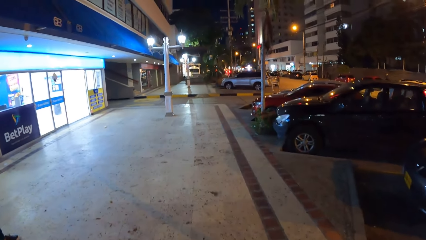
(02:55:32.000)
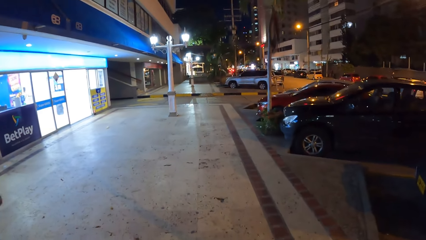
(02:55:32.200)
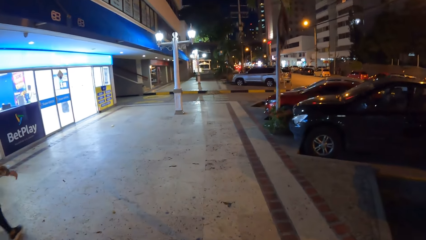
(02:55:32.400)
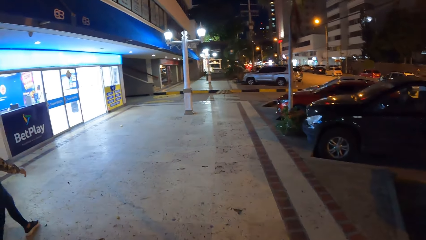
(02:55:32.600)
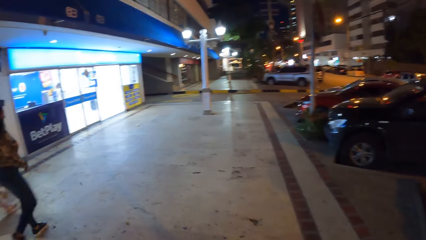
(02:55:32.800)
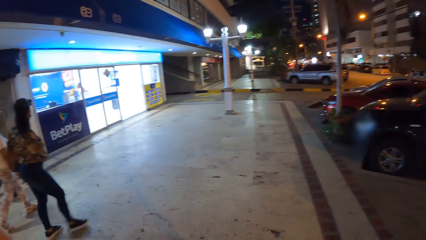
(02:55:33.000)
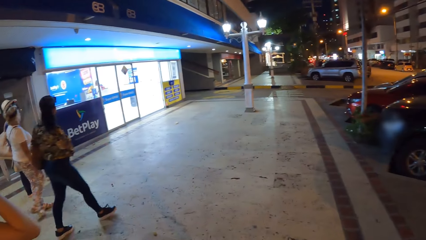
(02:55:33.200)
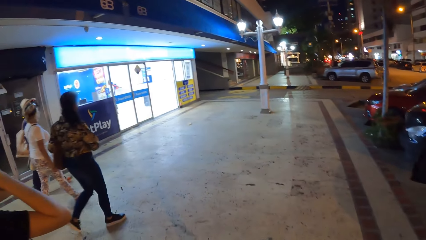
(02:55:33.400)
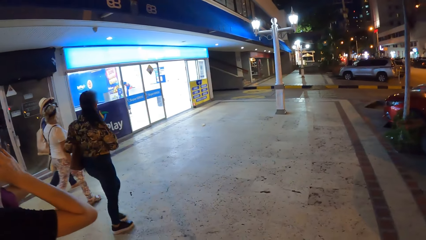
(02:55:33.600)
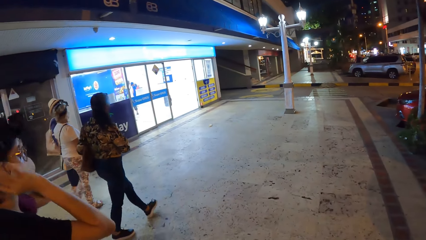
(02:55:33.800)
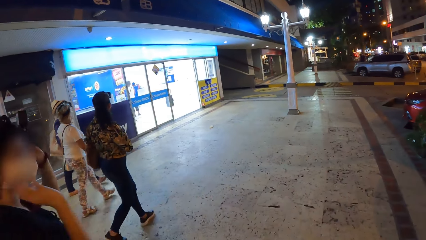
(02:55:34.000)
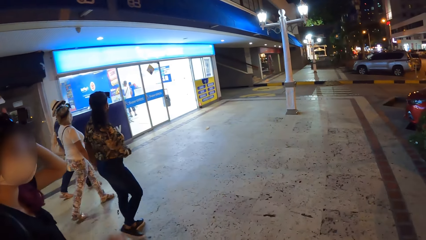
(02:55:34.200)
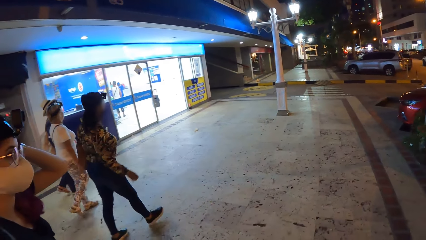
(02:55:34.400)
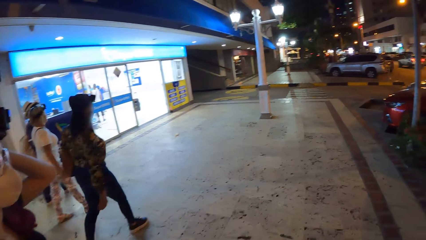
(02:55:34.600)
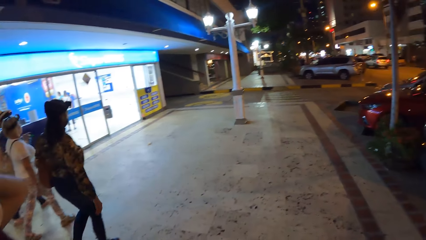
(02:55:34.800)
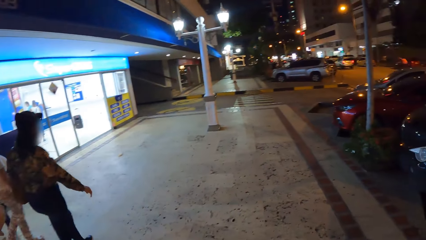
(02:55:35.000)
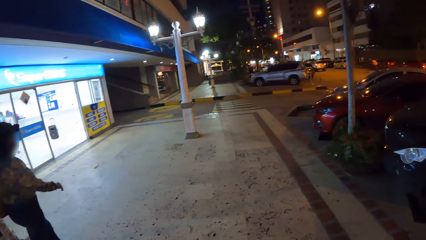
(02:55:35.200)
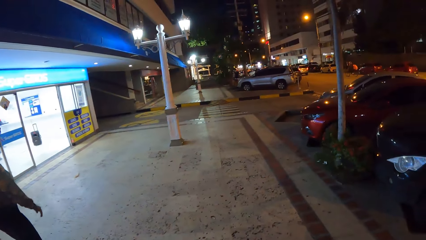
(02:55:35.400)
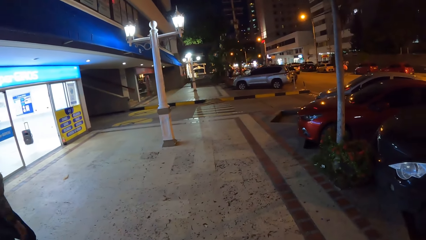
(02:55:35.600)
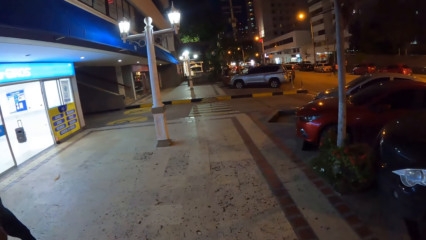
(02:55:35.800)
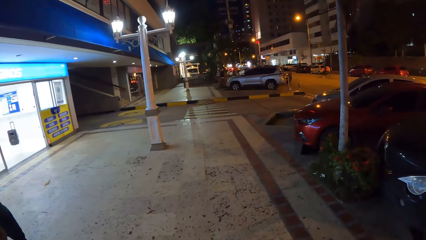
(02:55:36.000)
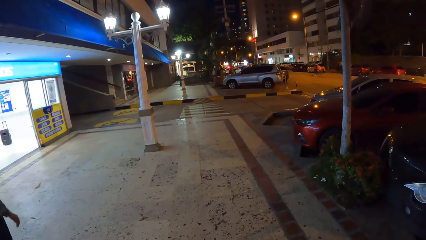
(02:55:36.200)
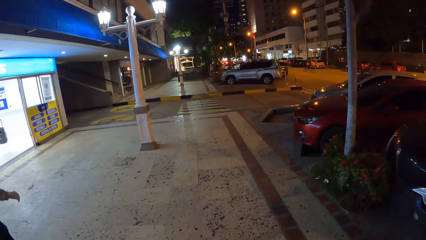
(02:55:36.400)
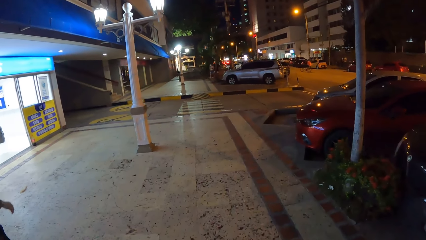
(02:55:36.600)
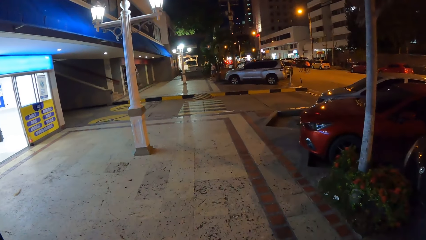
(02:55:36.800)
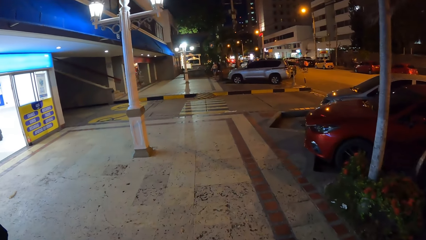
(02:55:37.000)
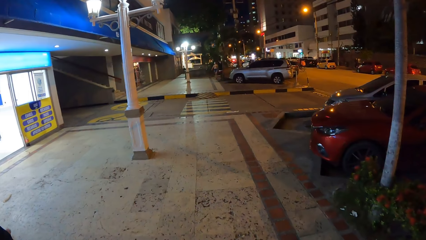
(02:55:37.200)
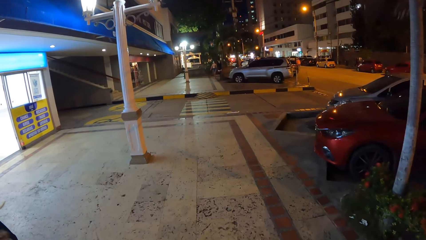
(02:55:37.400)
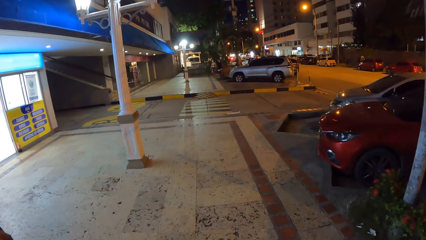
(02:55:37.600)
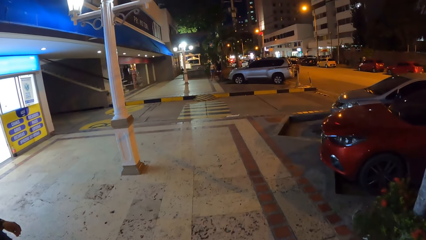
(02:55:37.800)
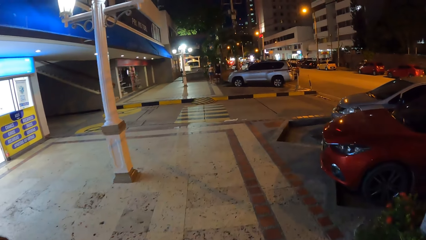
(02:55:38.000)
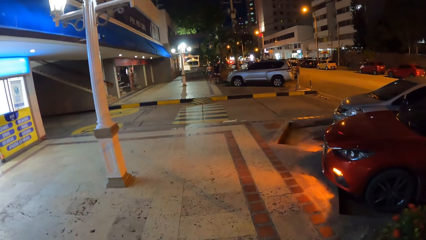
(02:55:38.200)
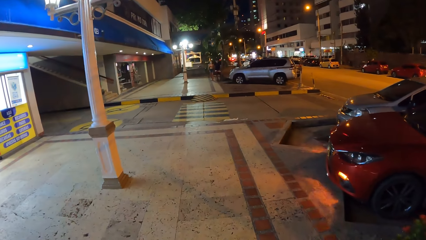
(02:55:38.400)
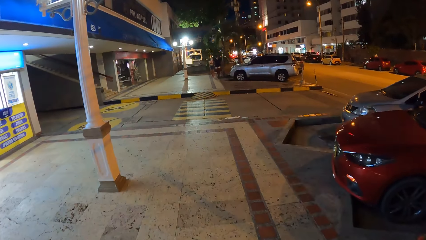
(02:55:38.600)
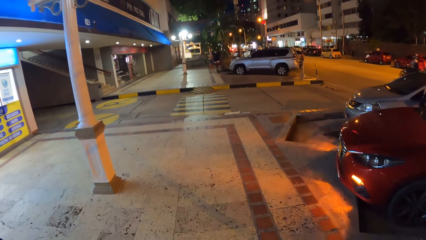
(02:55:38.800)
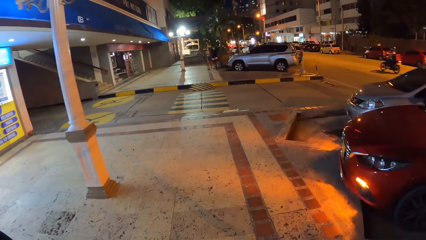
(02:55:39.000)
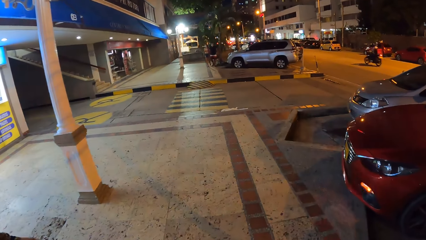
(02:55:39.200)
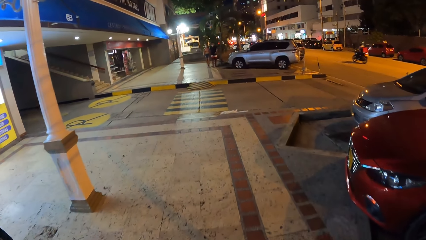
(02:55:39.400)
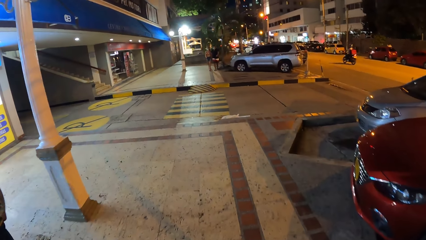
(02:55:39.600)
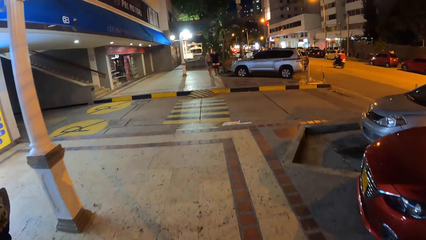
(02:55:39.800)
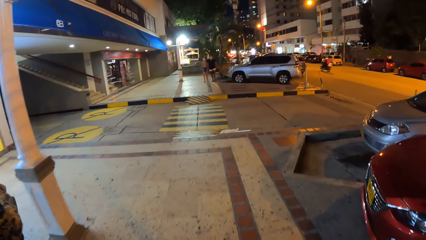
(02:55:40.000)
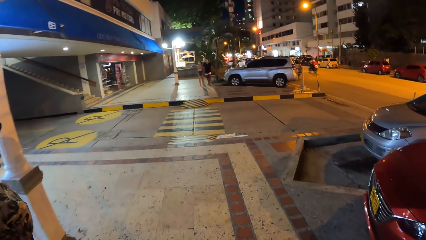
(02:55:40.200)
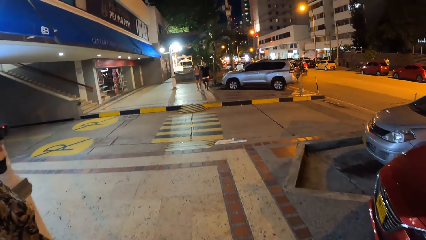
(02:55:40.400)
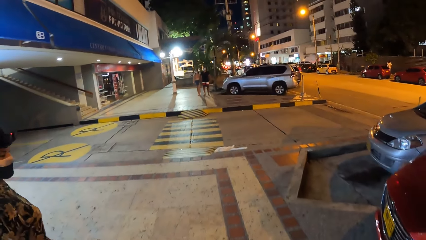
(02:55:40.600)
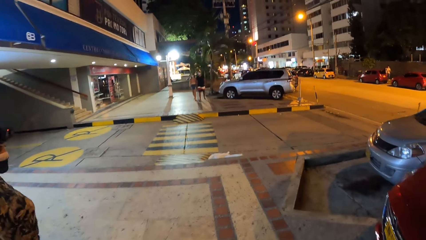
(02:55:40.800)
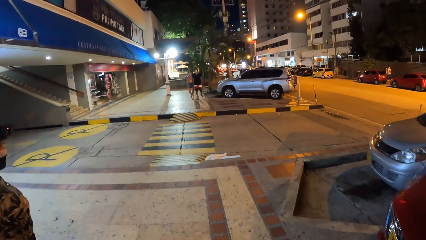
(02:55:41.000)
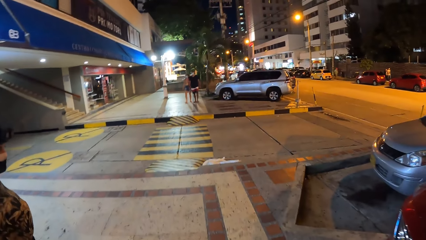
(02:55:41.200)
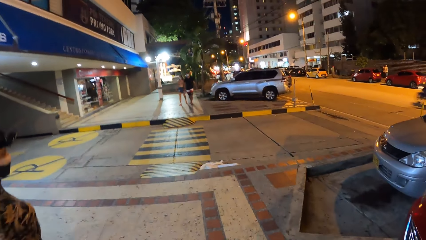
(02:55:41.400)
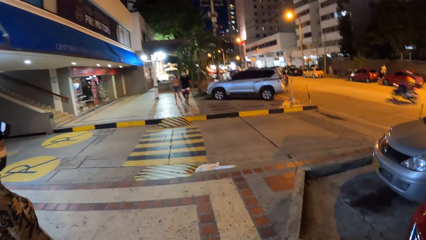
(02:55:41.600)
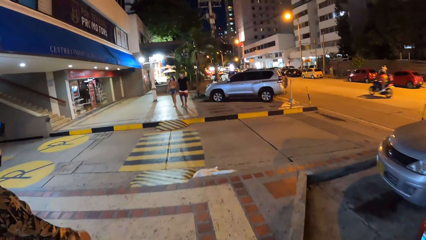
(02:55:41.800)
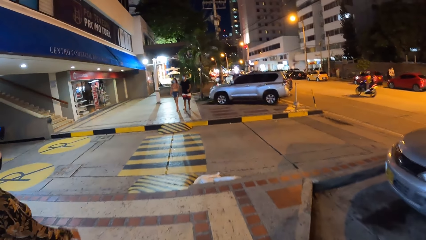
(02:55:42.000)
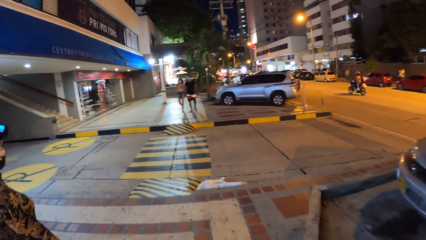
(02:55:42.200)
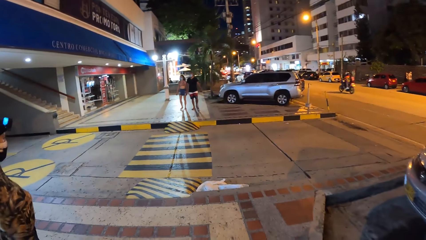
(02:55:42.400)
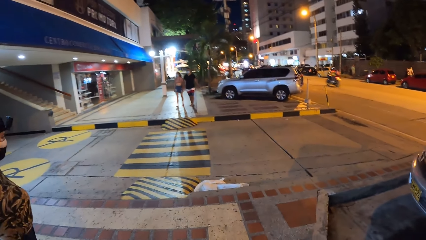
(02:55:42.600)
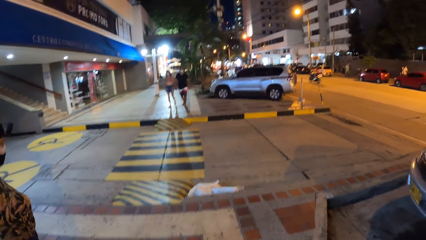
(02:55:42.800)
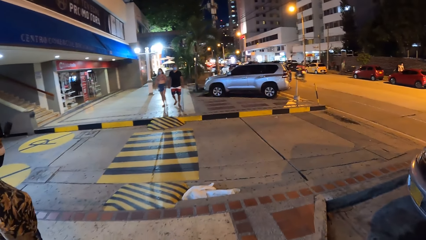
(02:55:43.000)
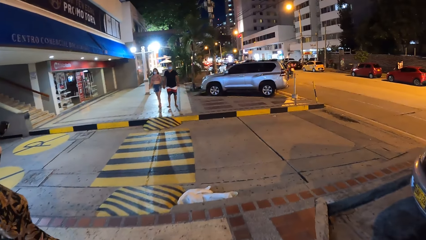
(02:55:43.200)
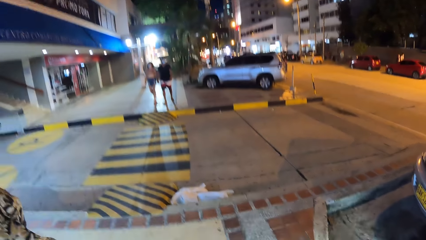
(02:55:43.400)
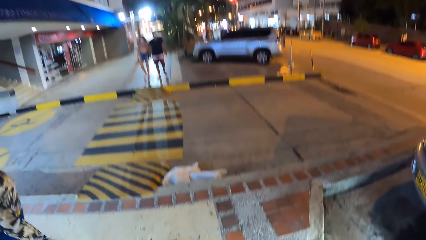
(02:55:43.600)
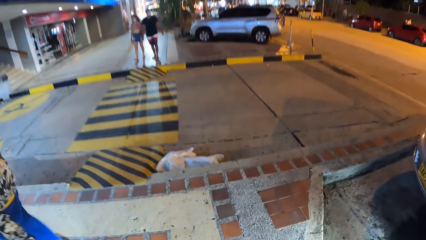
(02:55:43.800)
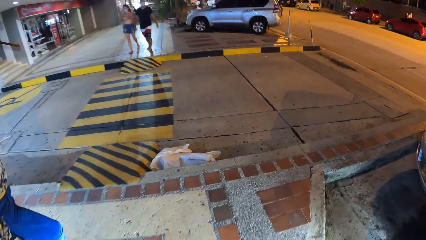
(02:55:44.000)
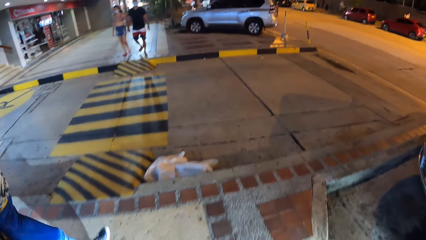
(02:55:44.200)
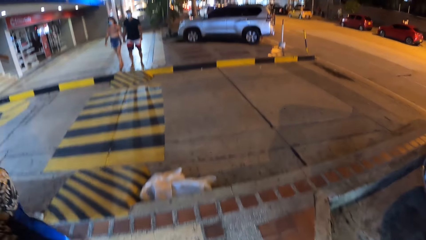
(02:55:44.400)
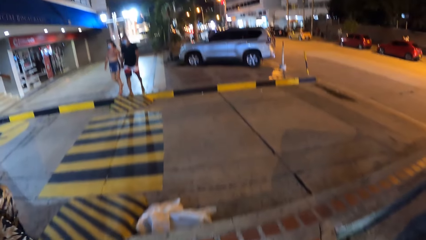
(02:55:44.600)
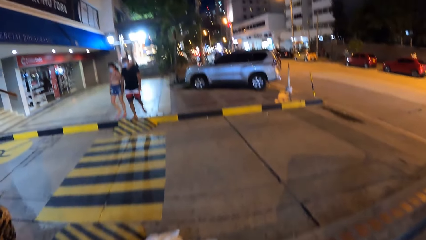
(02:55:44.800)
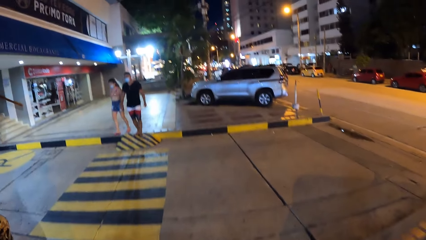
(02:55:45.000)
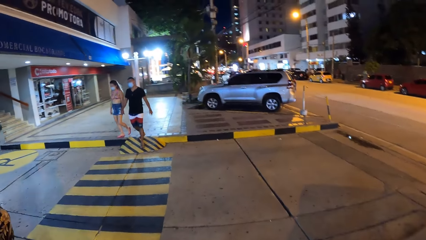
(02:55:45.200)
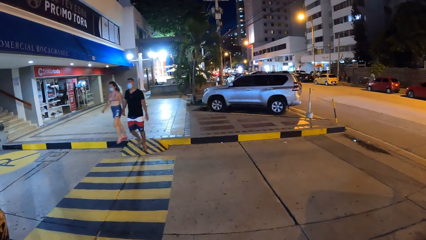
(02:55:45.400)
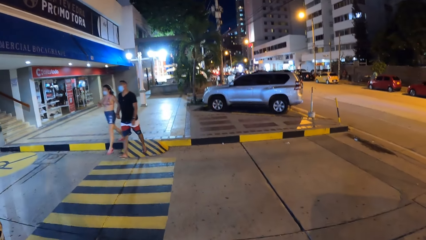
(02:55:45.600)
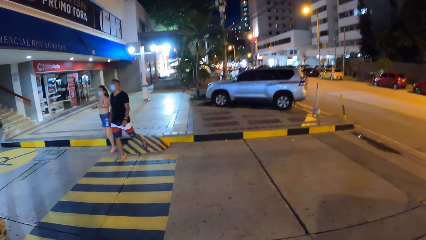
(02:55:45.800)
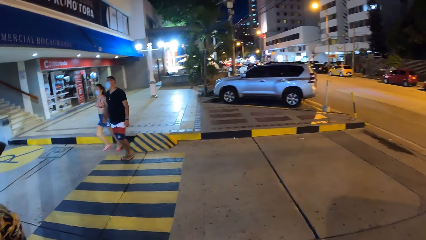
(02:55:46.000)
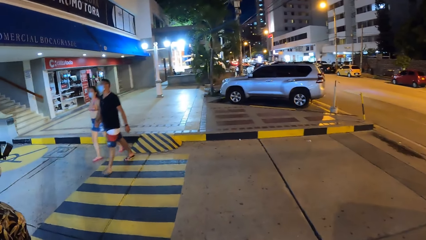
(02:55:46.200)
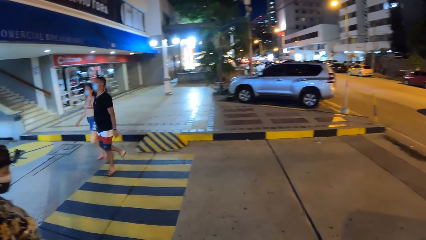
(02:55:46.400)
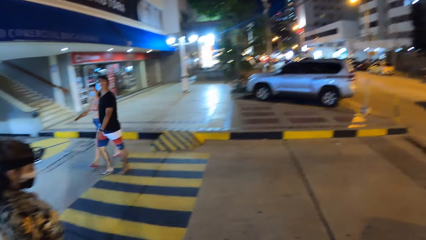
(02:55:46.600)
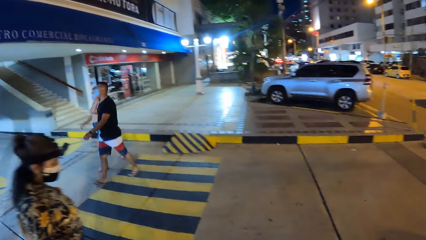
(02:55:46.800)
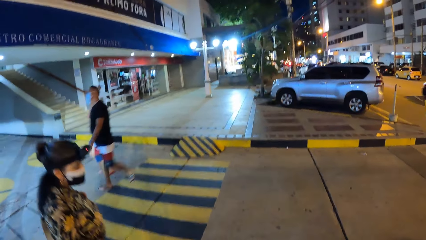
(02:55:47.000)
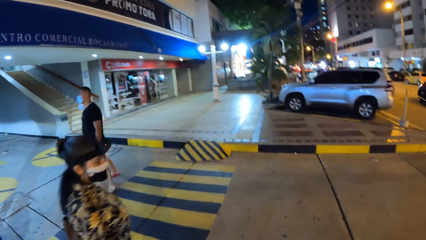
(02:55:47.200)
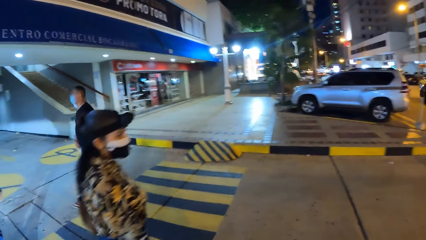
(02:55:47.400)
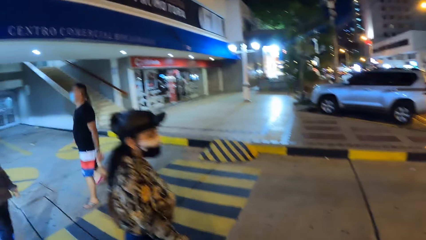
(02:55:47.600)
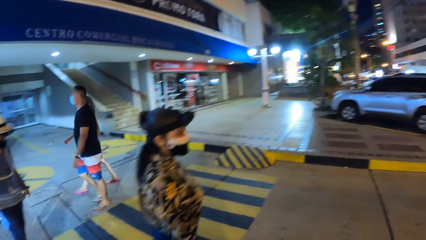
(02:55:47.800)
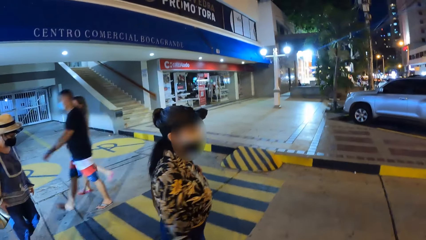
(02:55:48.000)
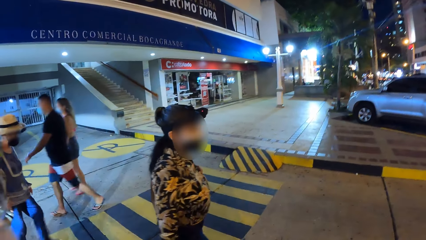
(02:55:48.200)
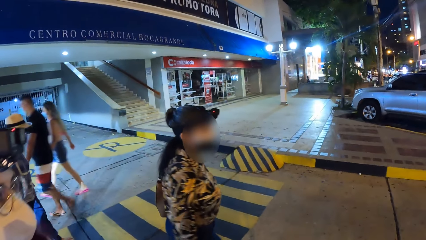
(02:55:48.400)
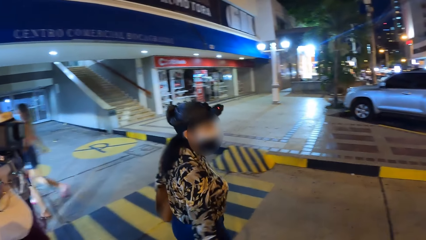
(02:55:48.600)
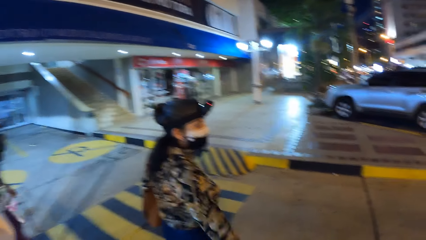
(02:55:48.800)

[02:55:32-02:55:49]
A woman adjusts her camera with her right hand. She adjusts her camera with her left hand.
